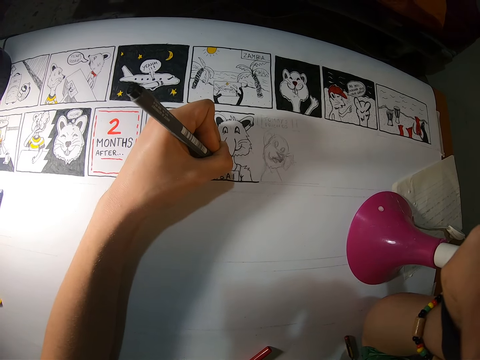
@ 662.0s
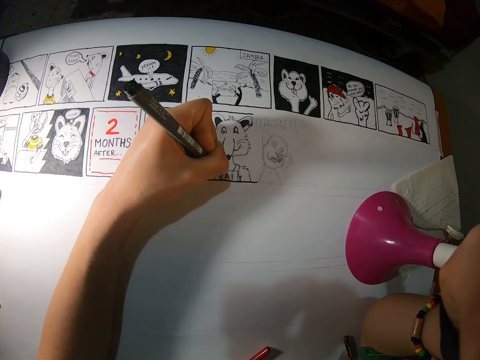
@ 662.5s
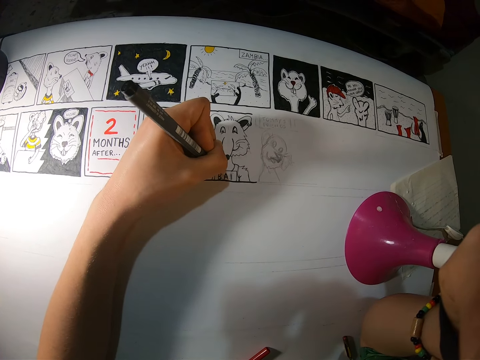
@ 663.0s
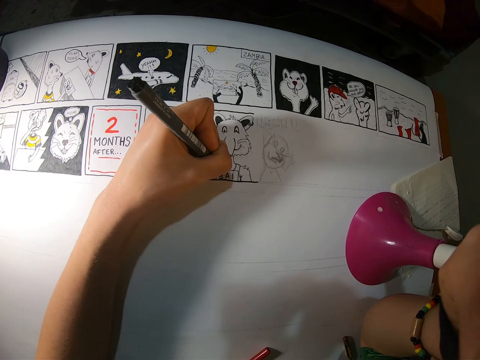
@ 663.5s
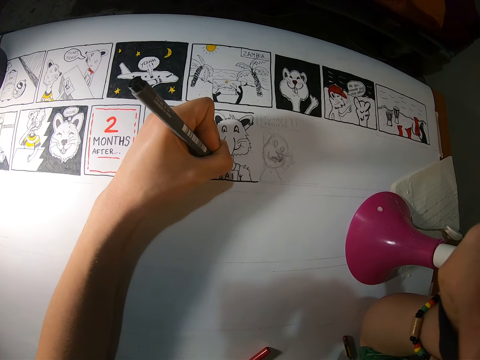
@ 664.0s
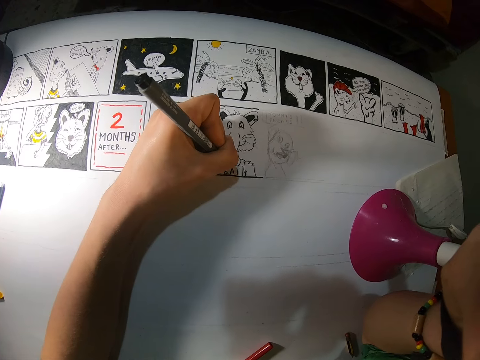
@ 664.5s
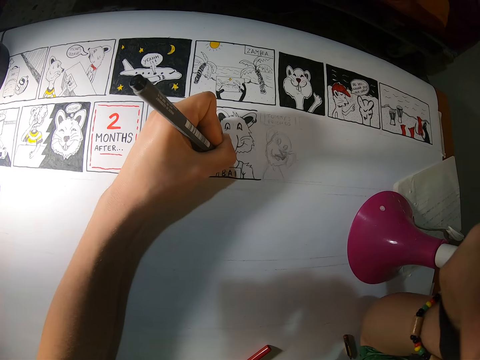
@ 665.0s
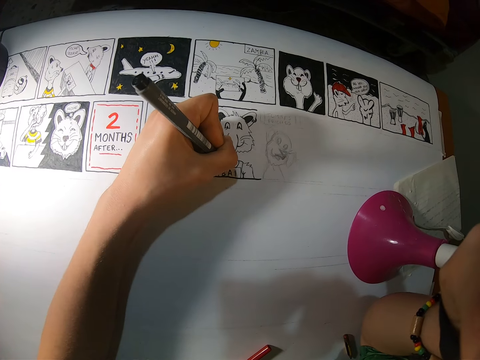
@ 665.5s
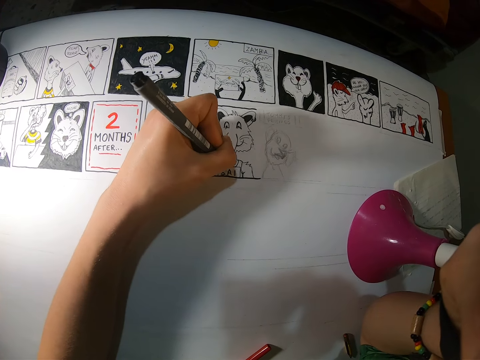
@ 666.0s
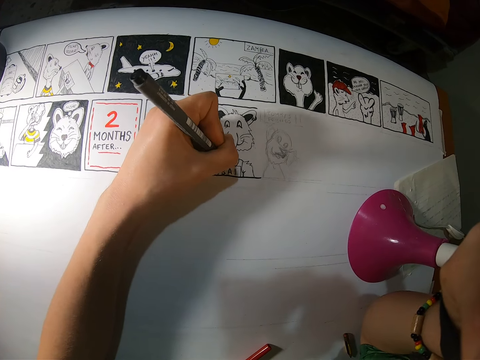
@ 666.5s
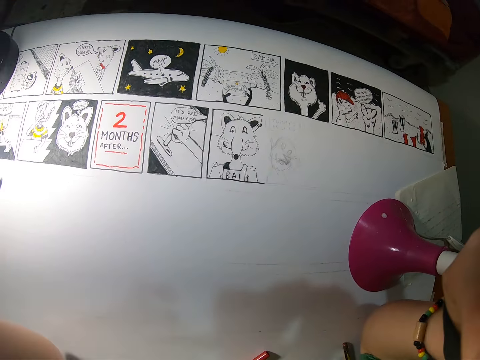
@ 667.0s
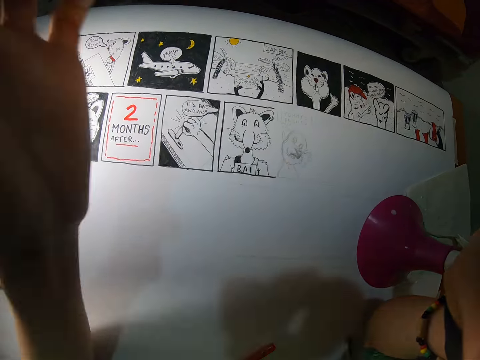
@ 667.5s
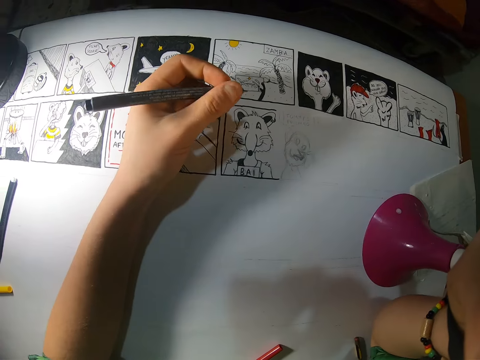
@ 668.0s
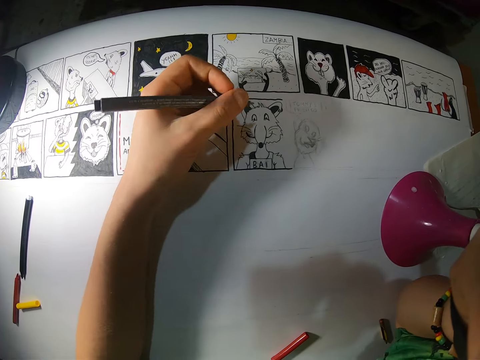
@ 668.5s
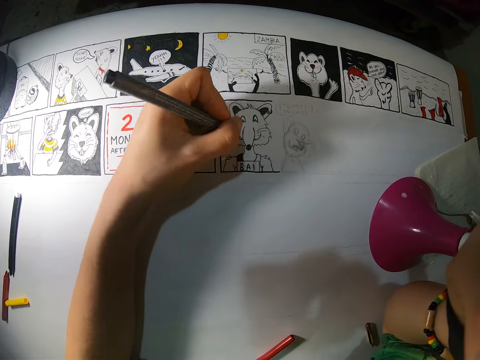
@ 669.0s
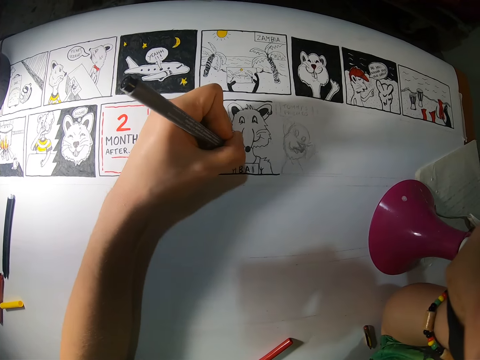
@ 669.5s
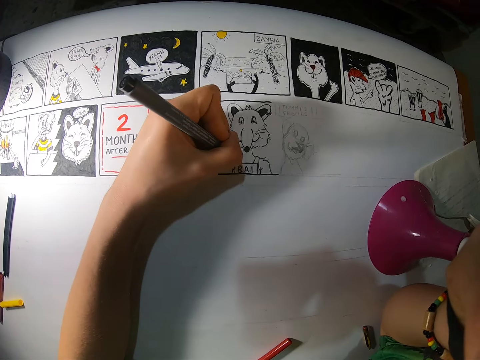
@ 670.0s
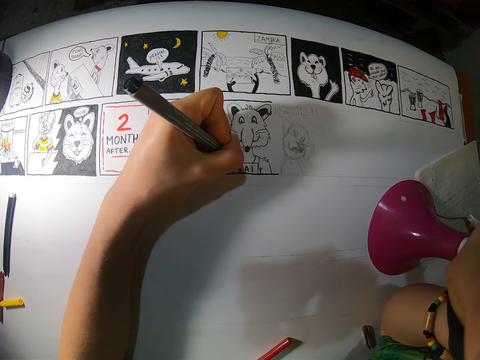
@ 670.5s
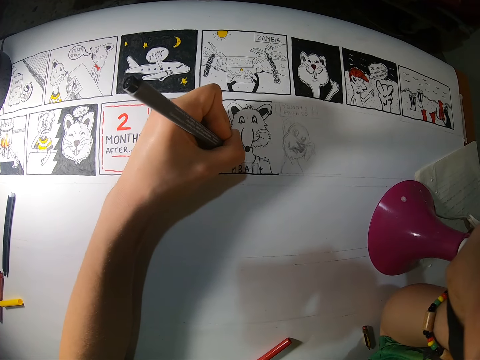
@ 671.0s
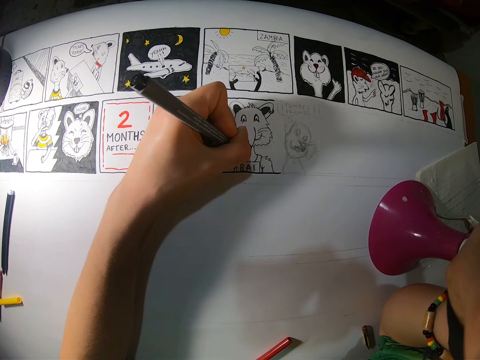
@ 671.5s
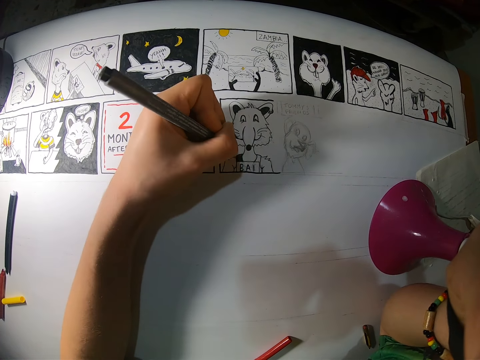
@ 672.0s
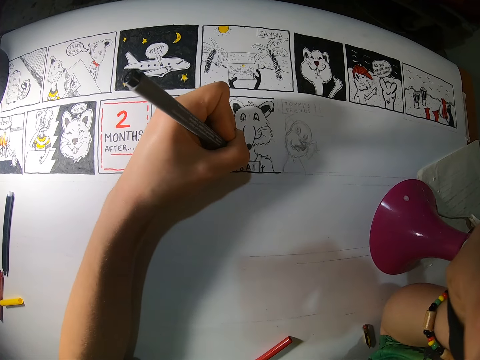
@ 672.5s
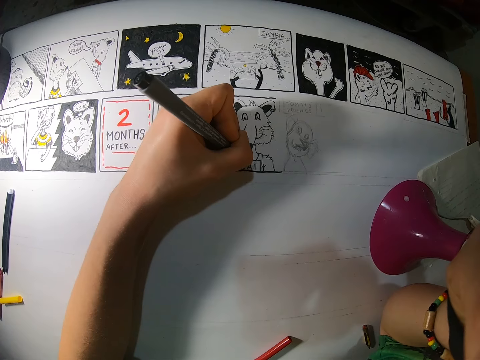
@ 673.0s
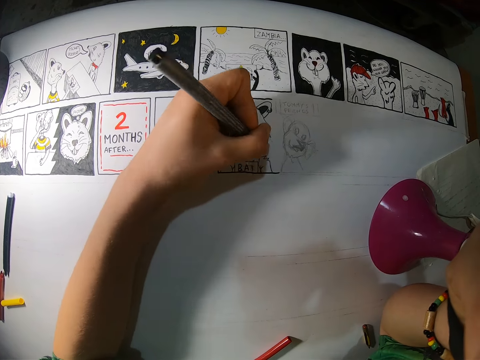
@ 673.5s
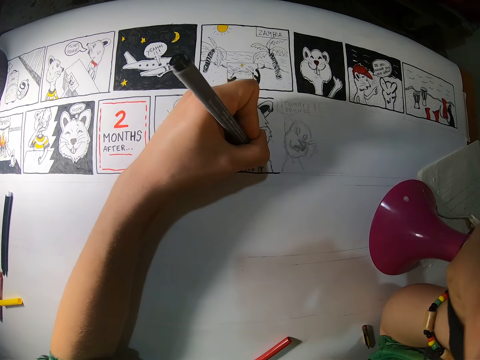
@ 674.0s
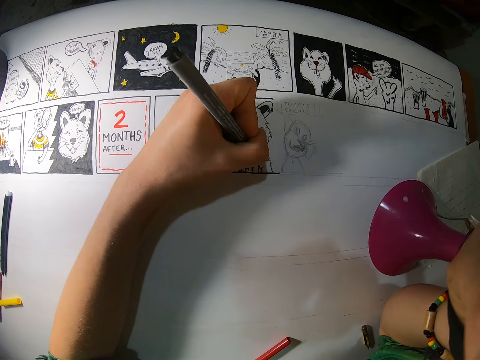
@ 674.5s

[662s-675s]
The camera wearer holds a pen. They draw a picture.

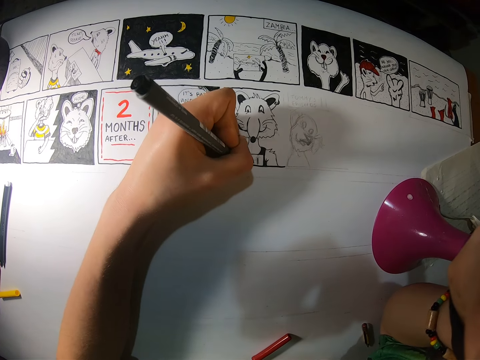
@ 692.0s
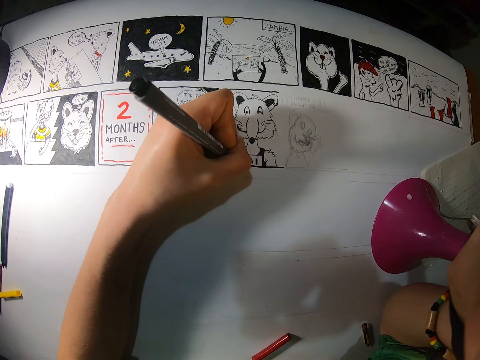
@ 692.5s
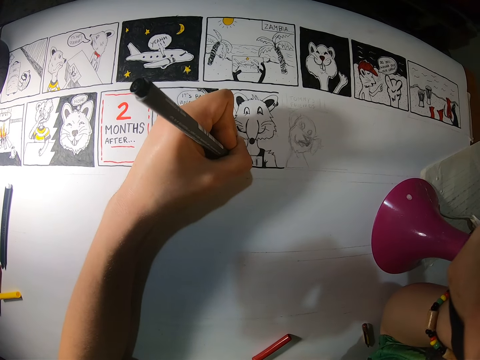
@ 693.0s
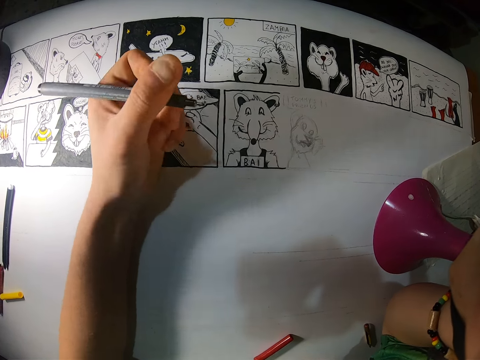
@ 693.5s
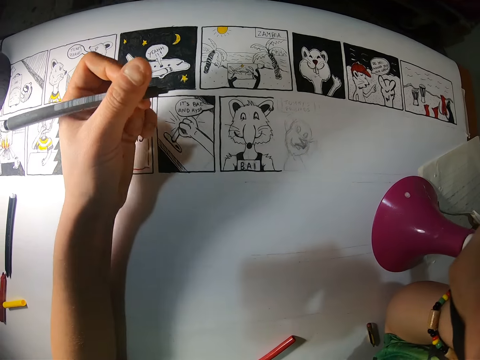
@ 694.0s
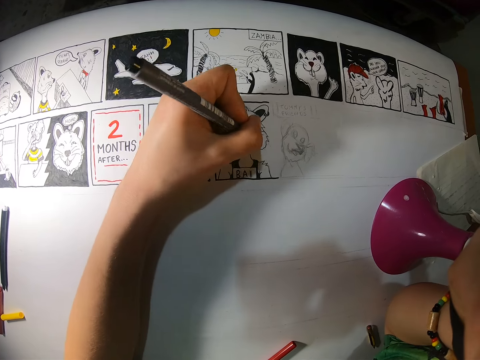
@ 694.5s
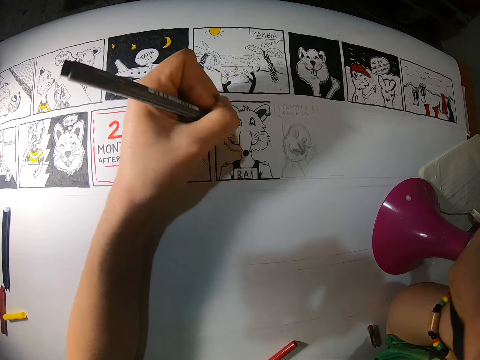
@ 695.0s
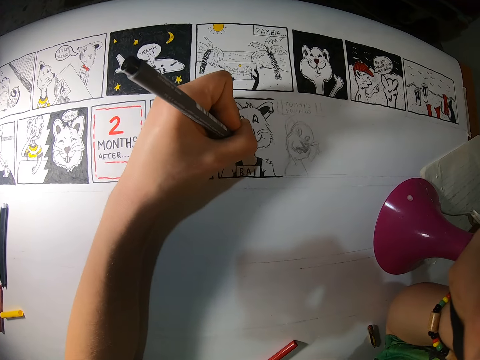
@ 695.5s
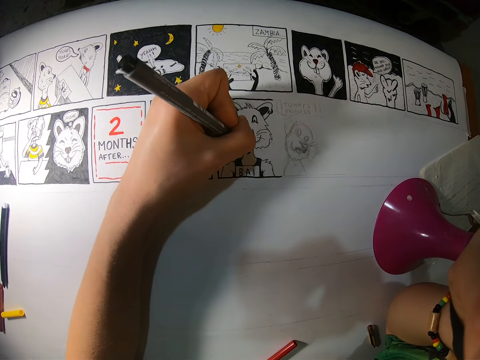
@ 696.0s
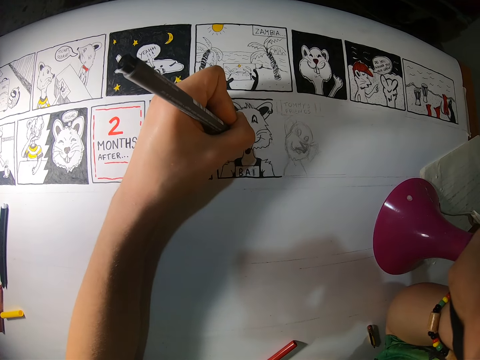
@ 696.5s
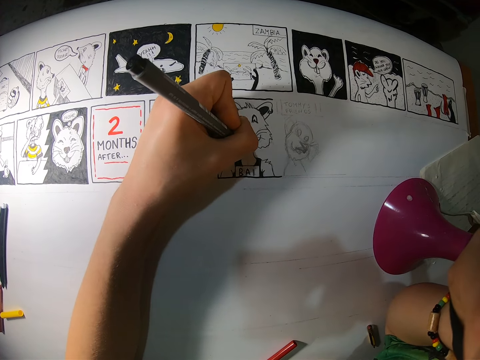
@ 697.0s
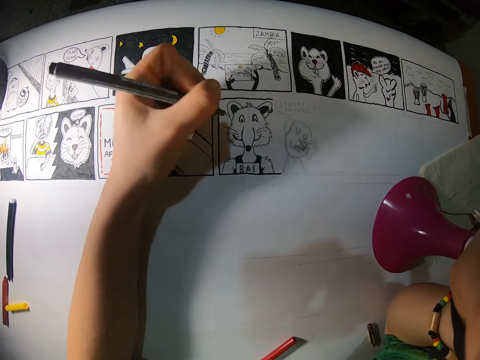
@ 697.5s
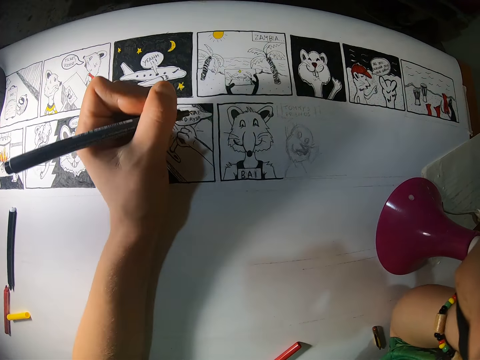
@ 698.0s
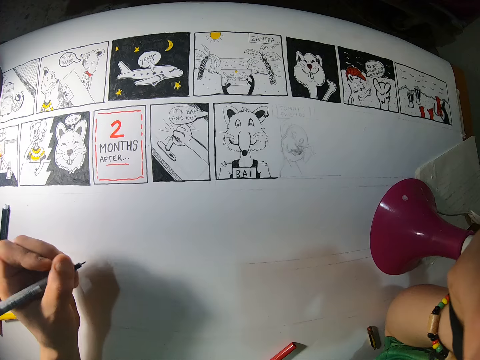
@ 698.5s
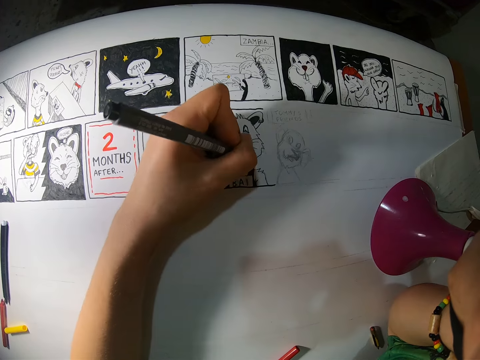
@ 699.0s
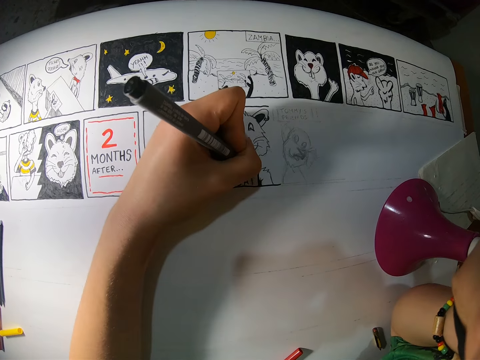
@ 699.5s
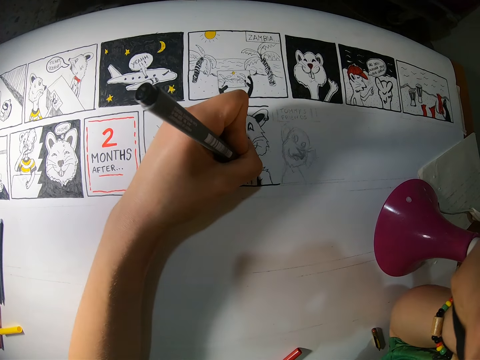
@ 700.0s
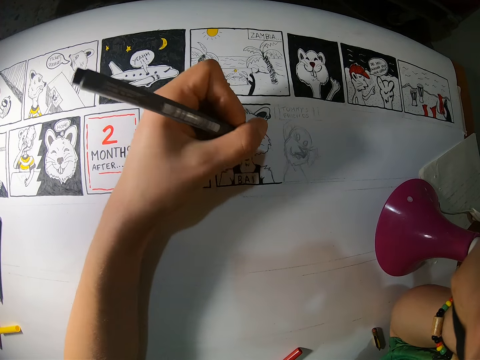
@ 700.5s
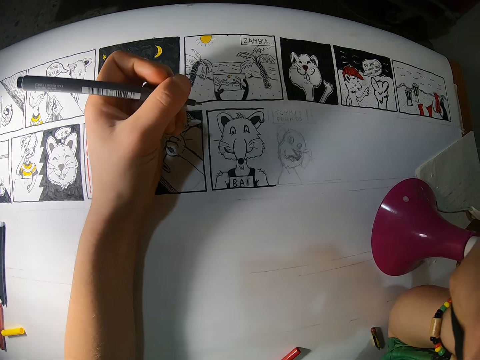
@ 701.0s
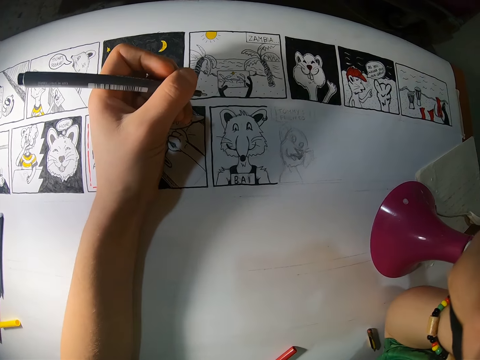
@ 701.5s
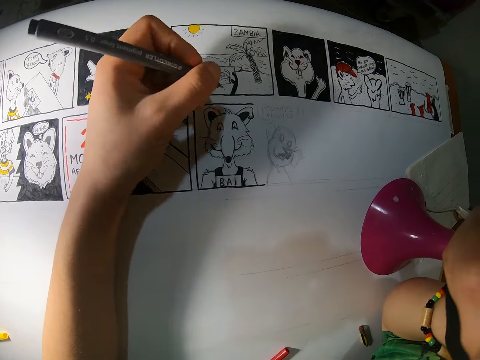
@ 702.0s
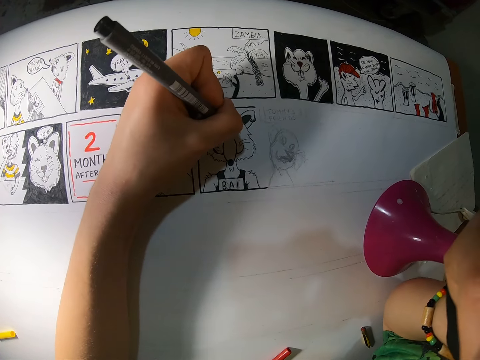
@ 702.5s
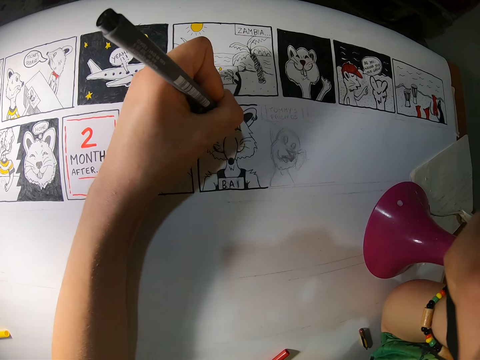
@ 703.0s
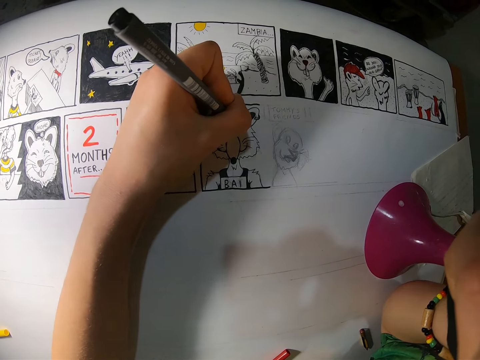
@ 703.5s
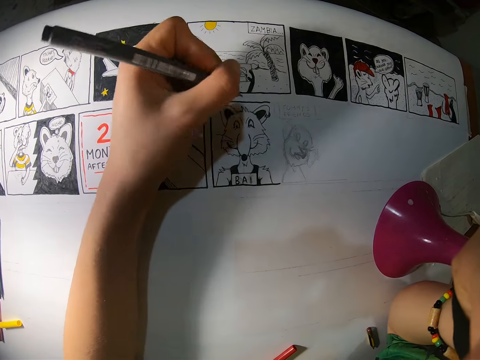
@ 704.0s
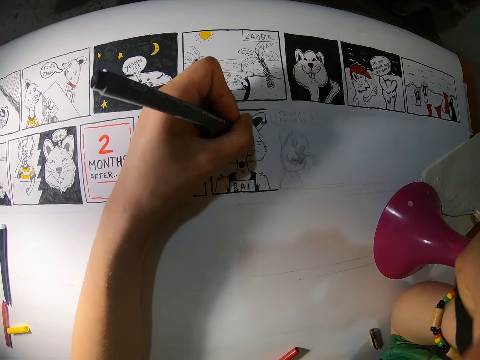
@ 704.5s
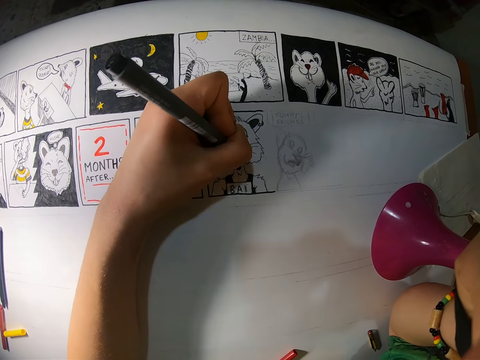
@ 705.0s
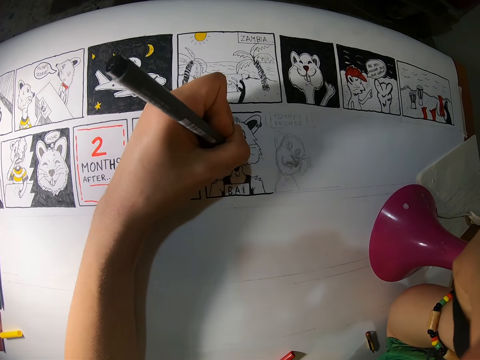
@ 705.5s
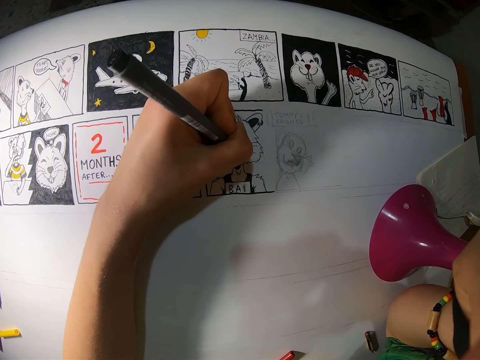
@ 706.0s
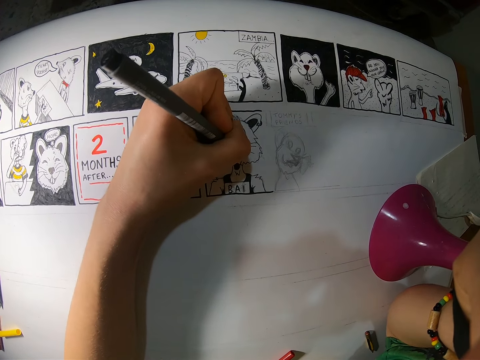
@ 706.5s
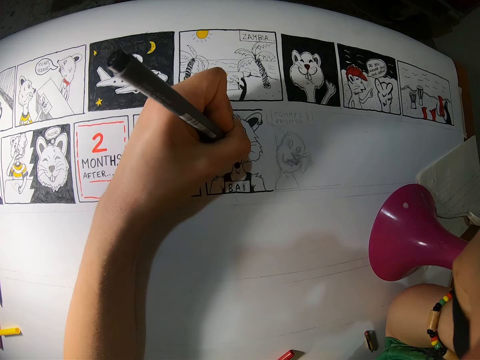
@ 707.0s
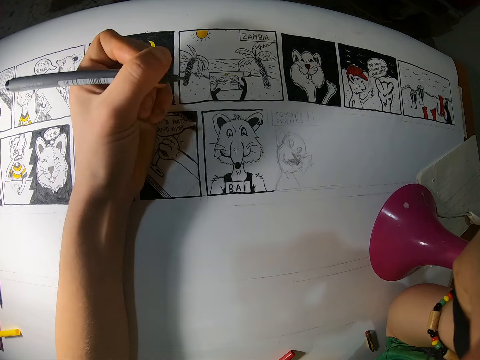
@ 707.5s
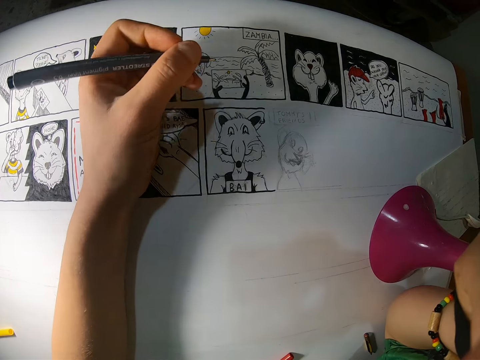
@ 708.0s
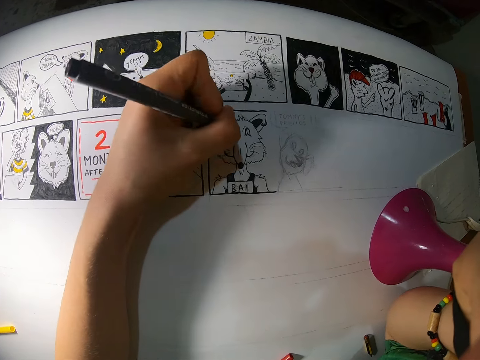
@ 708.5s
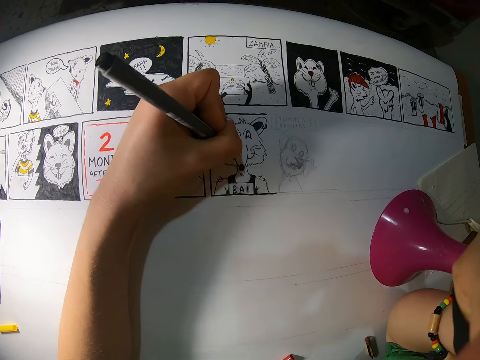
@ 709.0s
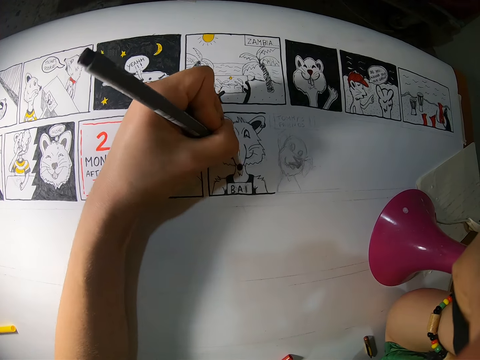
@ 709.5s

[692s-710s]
The camera wearer holds a pen. They draw a picture. They hold the pen. They draw the picture. They hold the pen. They draw the picture.
